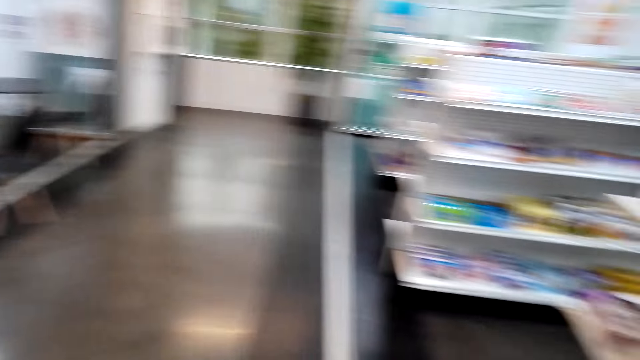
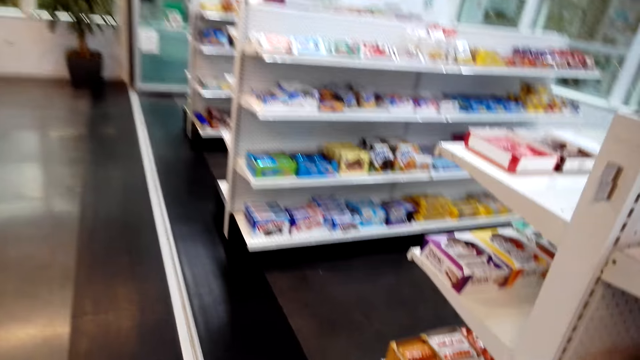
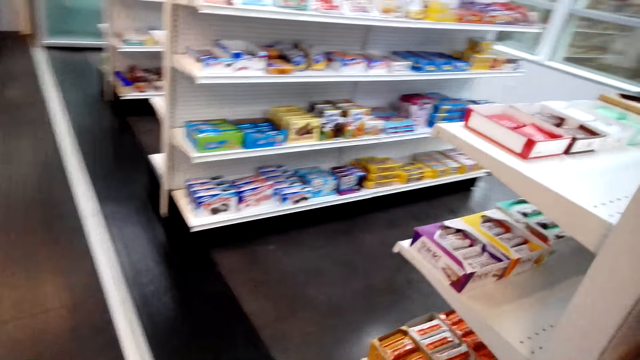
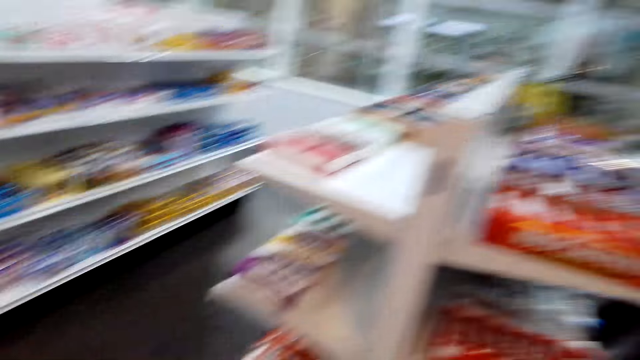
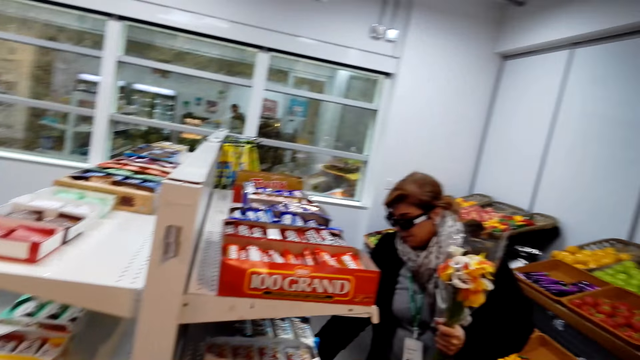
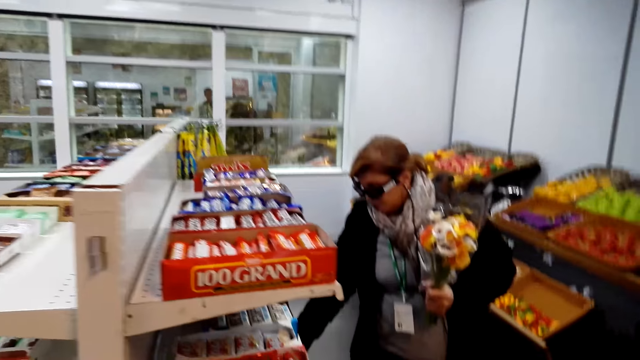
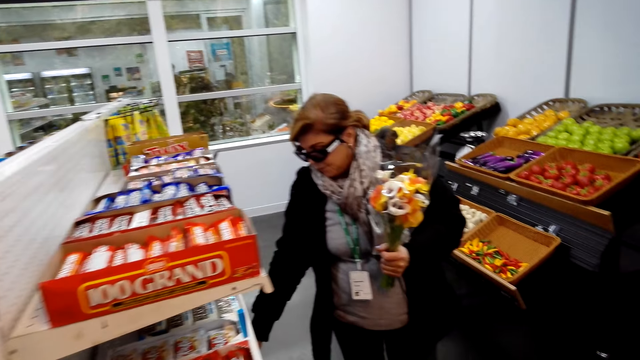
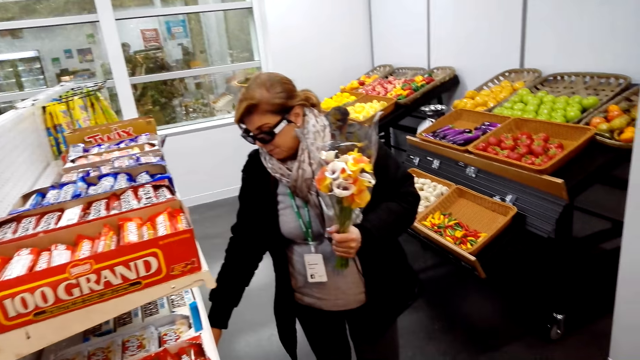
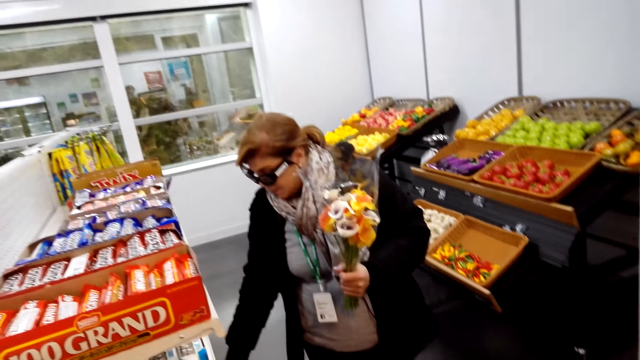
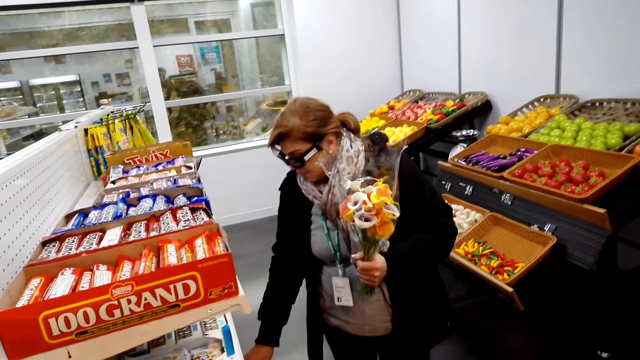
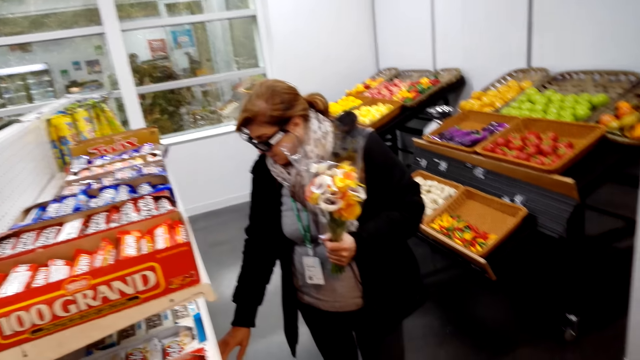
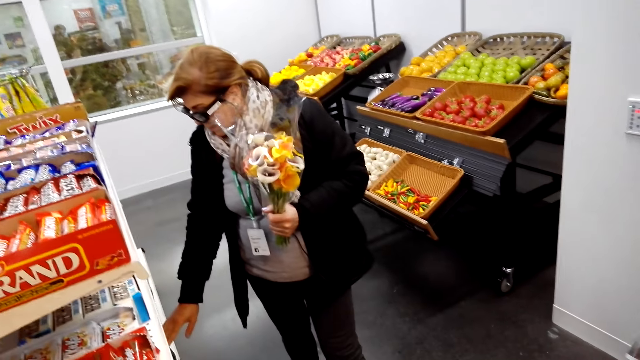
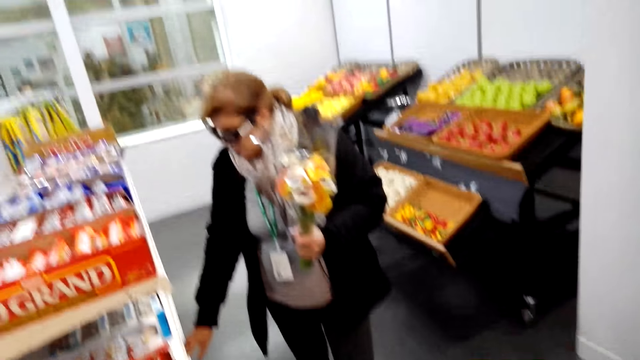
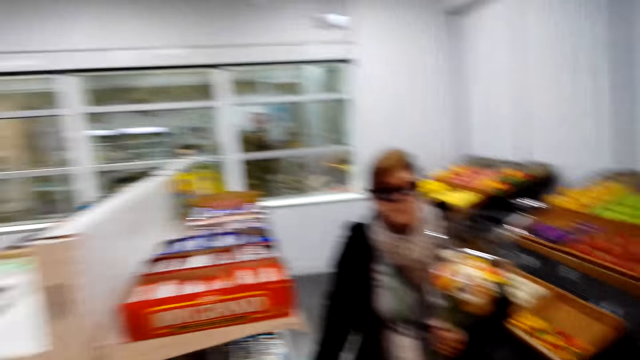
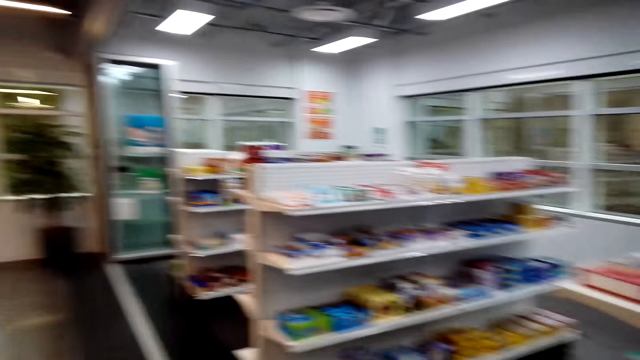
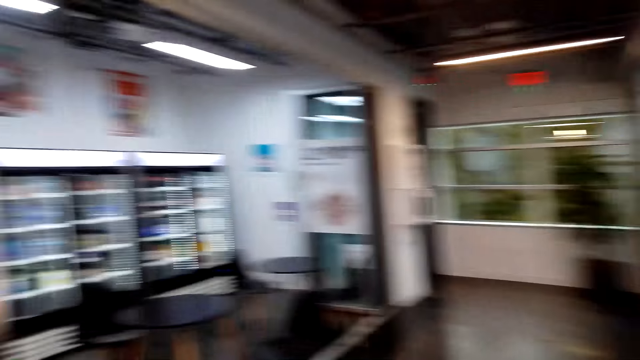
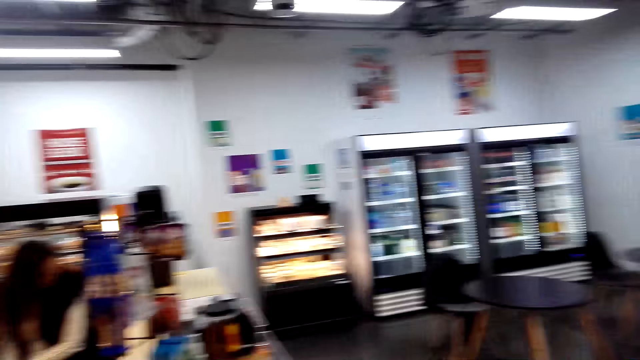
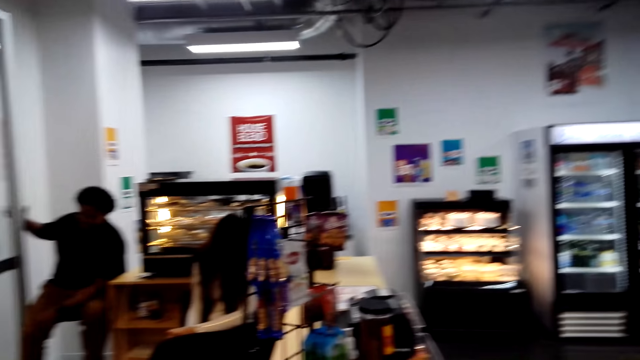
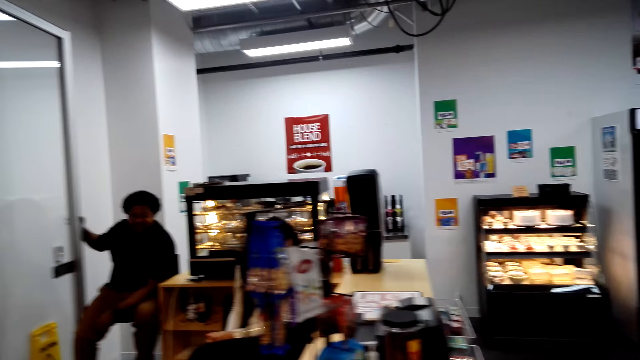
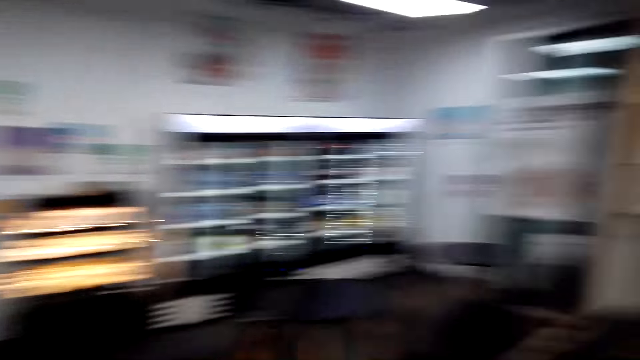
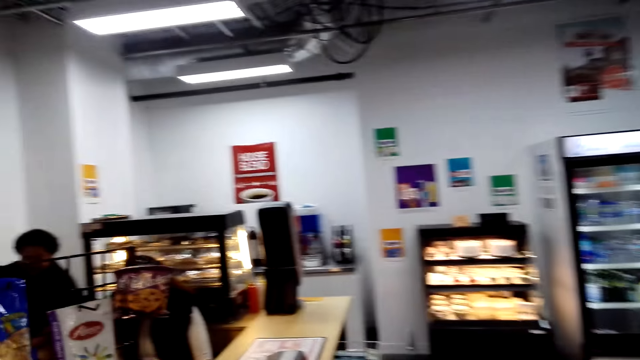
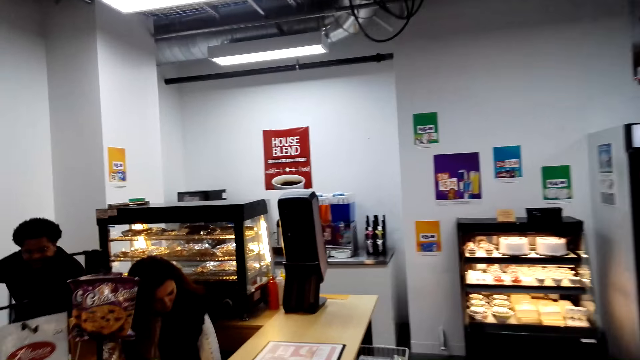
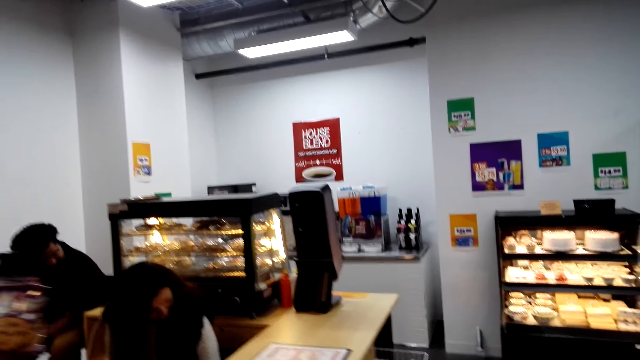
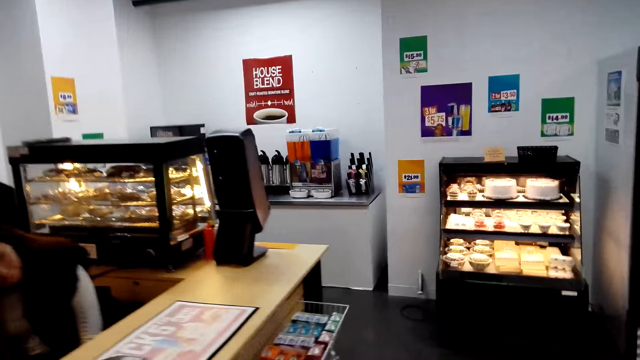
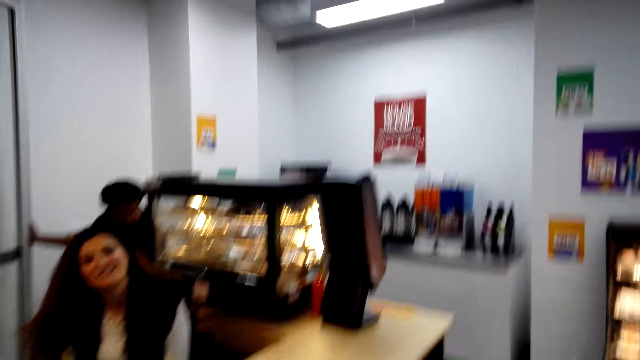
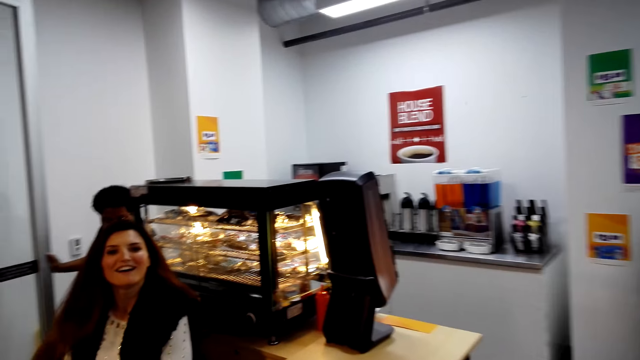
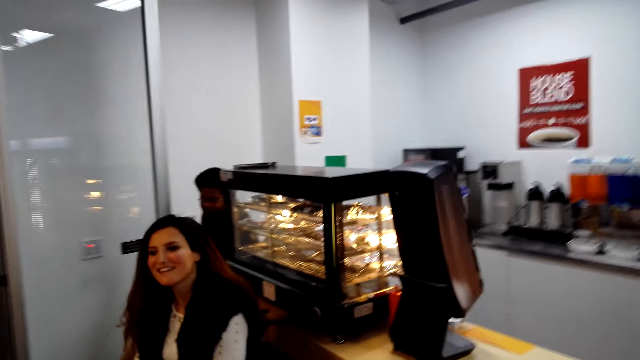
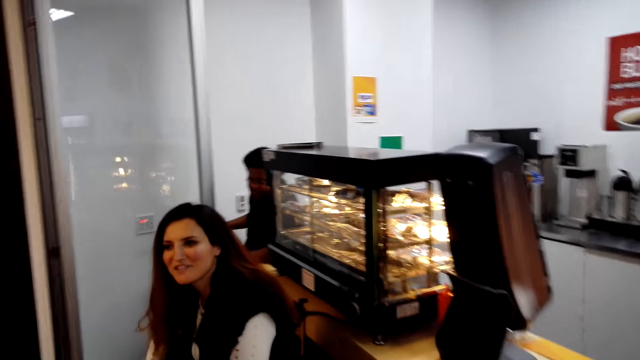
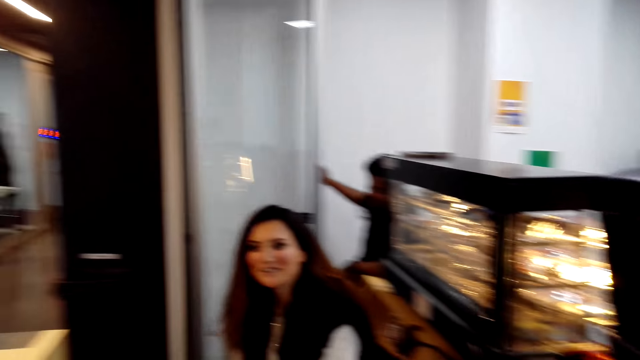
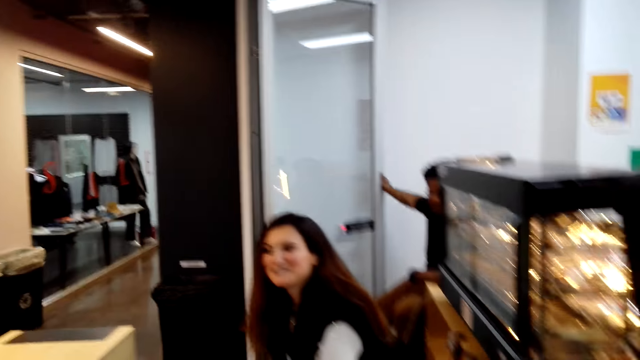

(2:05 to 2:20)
The camera wearer walks in the supermarket. A woman talks with the camera wearer. The camera wearer converses to the woman. The woman carries a flower. The camera wearer talks with the woman. The camera wearer and the woman look around the supermarket. The camera wearer converses to the woman and another woman. The other woman talks with the camera wearer.

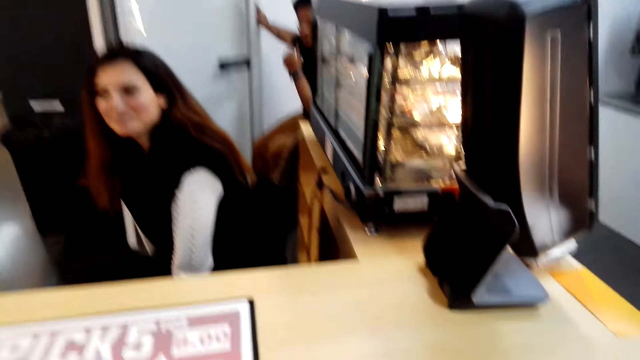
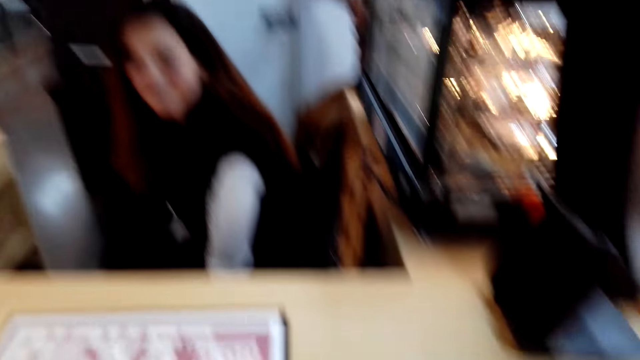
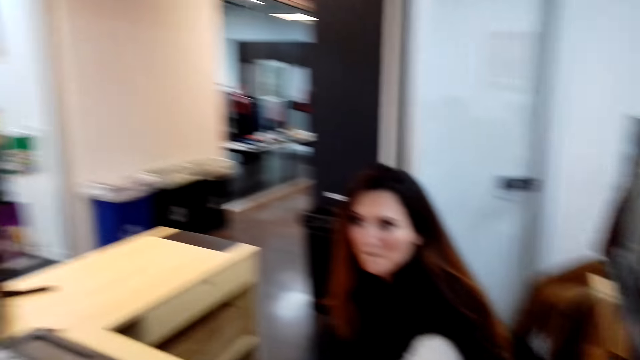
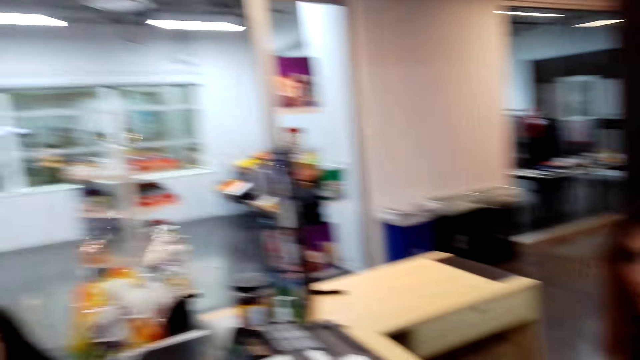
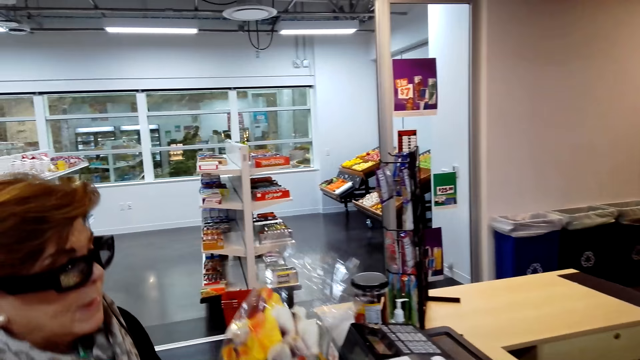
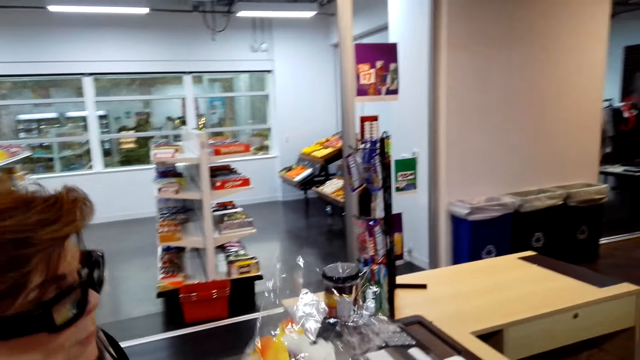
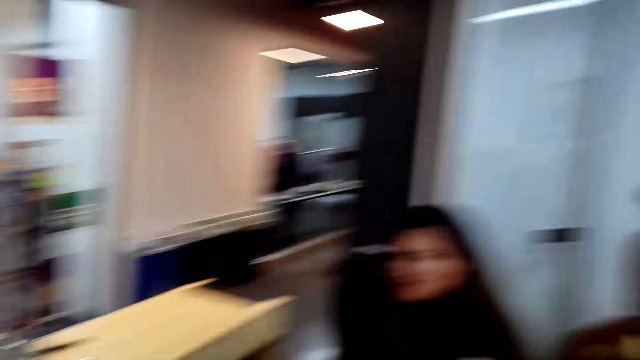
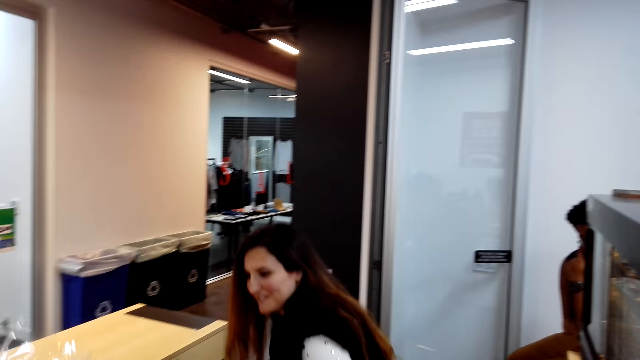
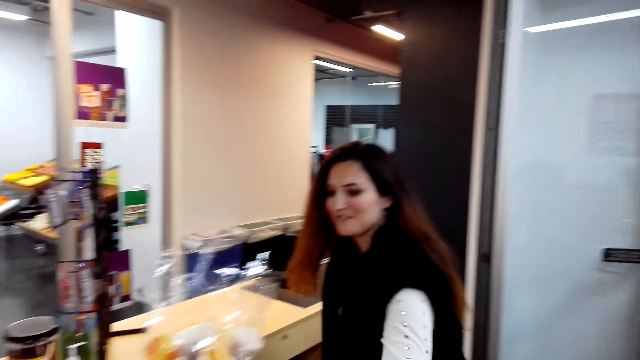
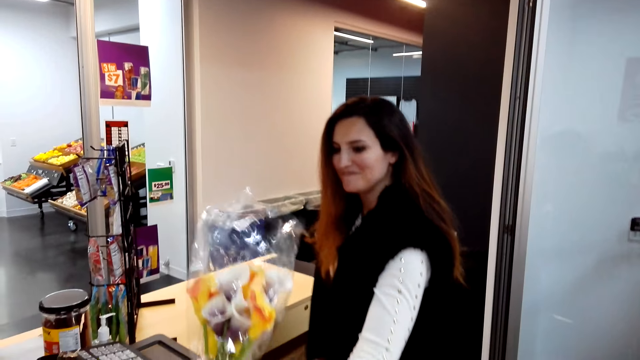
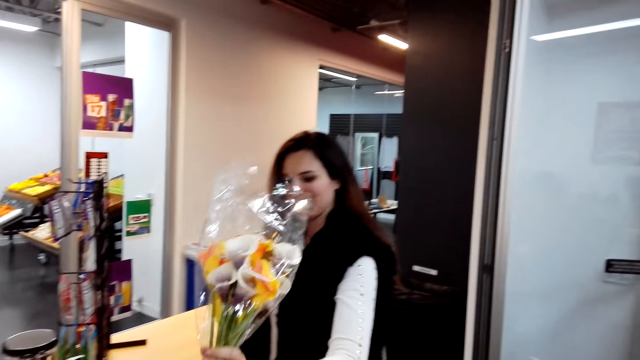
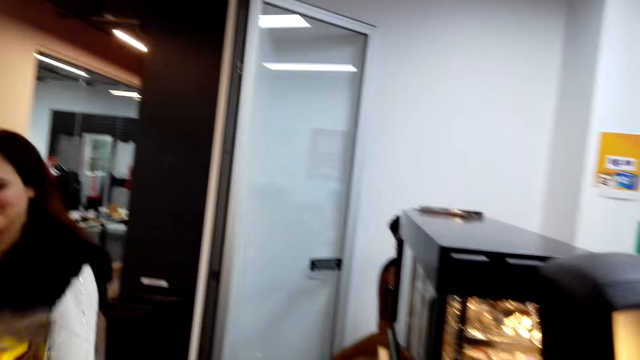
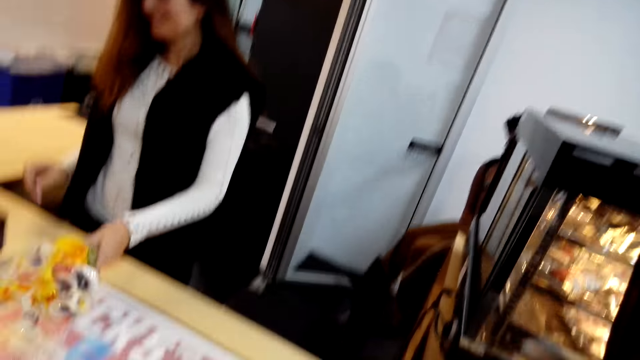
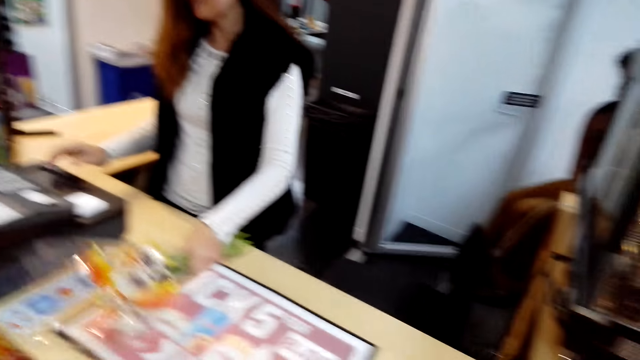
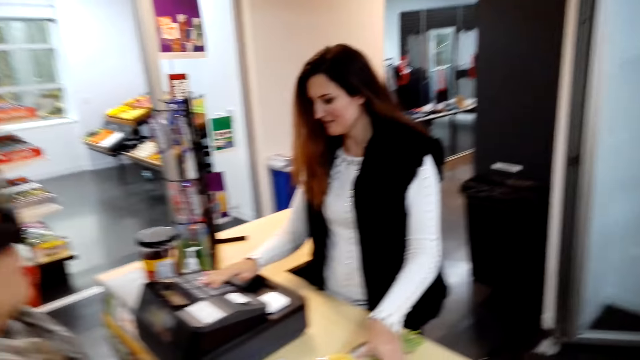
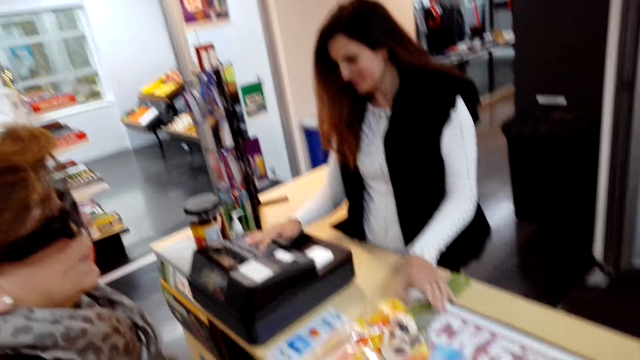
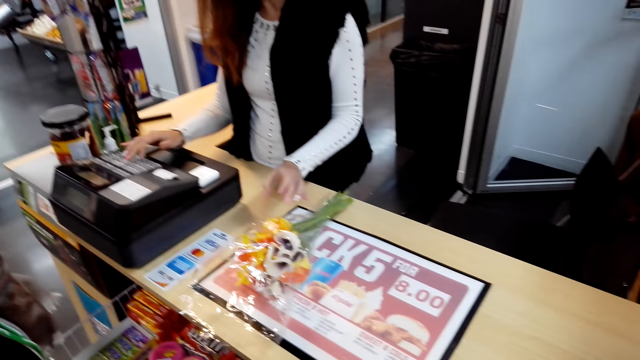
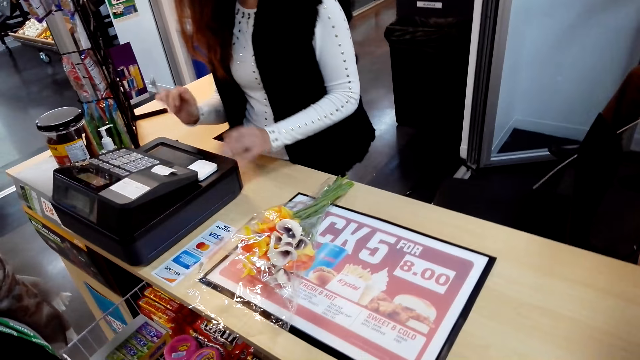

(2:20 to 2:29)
A woman talks with another woman. The first woman picks the flowers and gives the flower to the other woman. The camera wearer laughs. They look around. The other woman clicks the paying machine.
